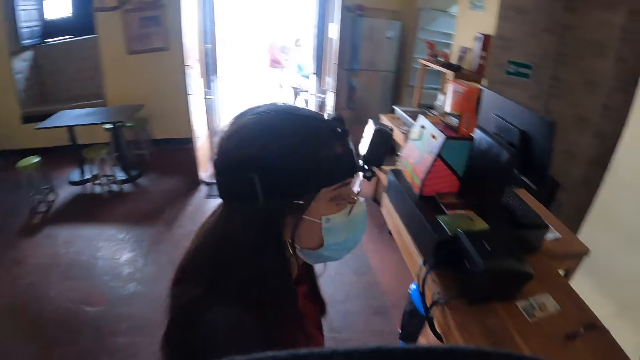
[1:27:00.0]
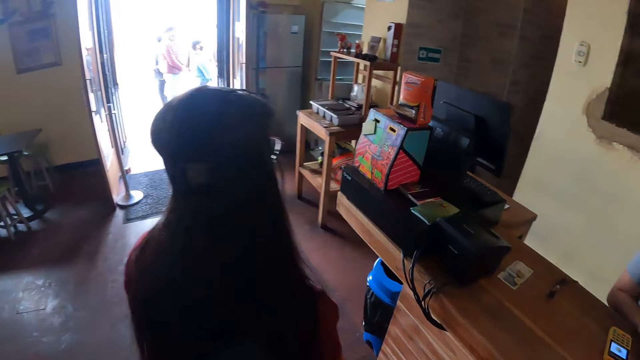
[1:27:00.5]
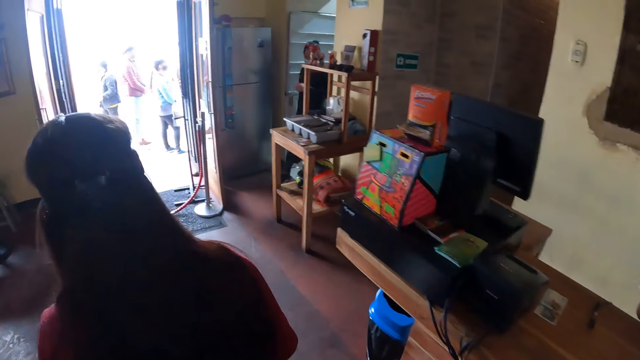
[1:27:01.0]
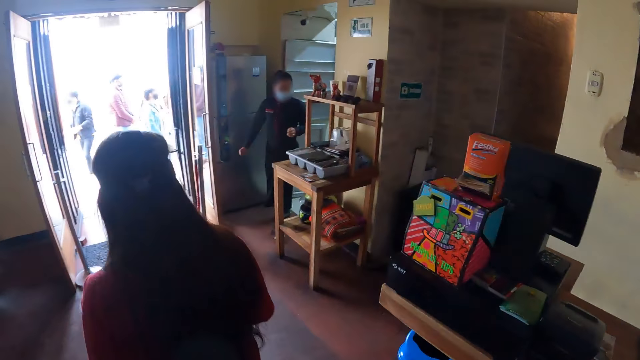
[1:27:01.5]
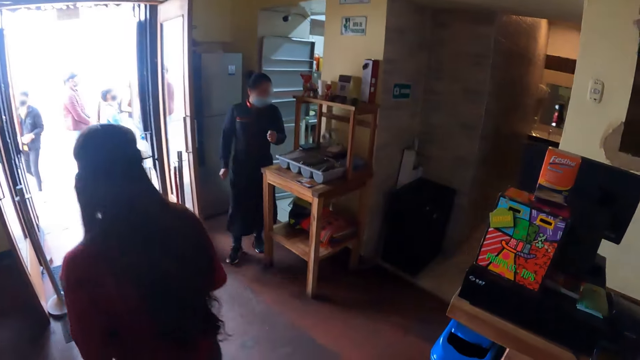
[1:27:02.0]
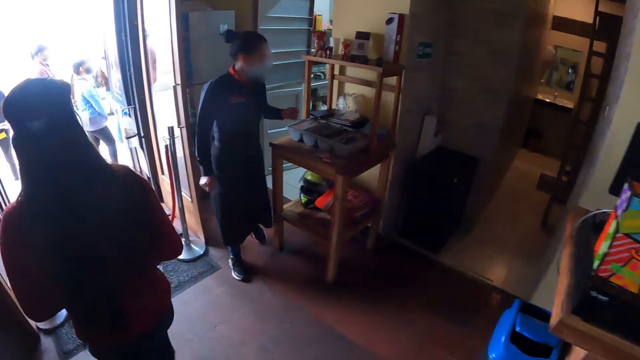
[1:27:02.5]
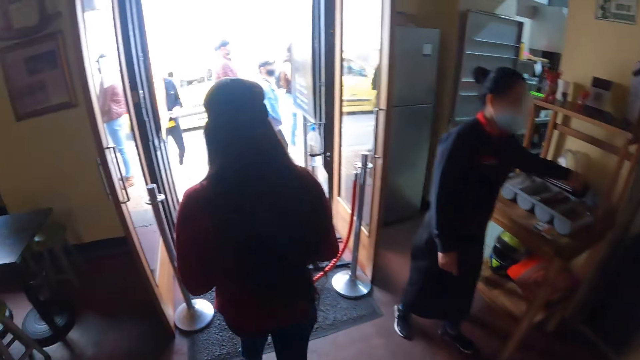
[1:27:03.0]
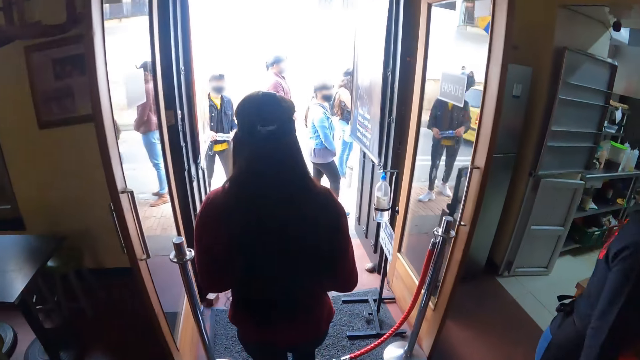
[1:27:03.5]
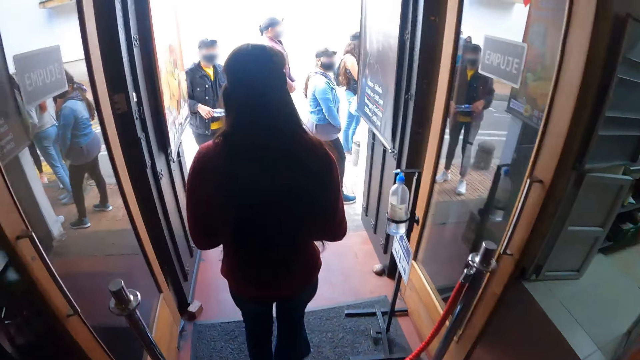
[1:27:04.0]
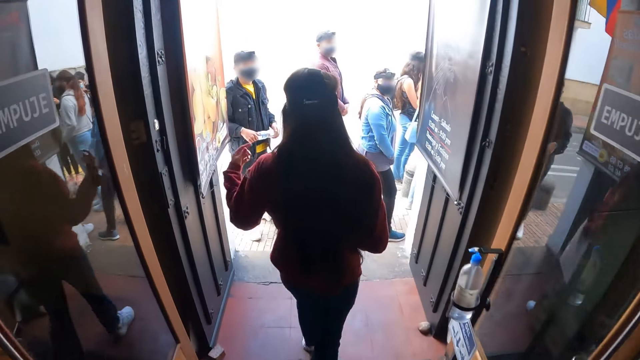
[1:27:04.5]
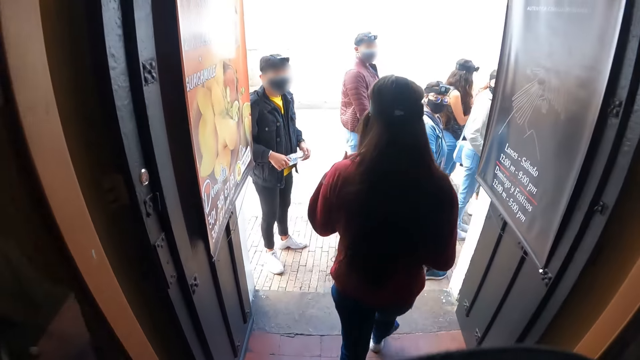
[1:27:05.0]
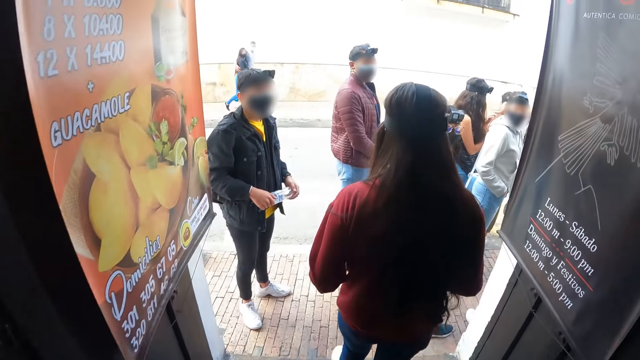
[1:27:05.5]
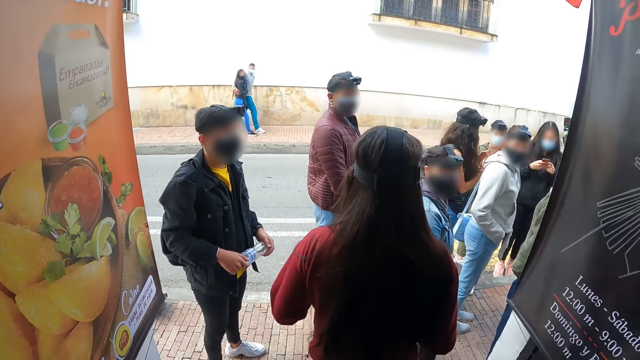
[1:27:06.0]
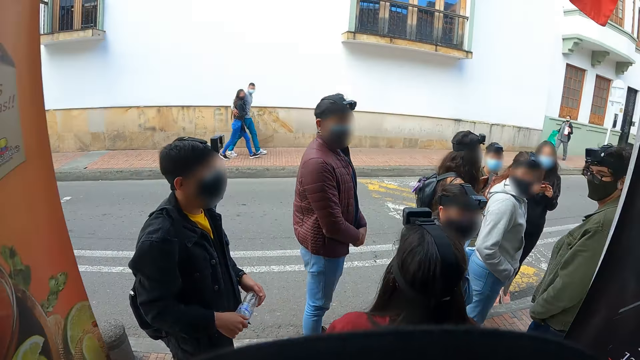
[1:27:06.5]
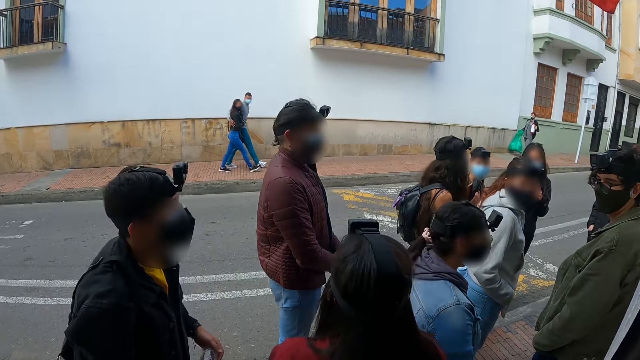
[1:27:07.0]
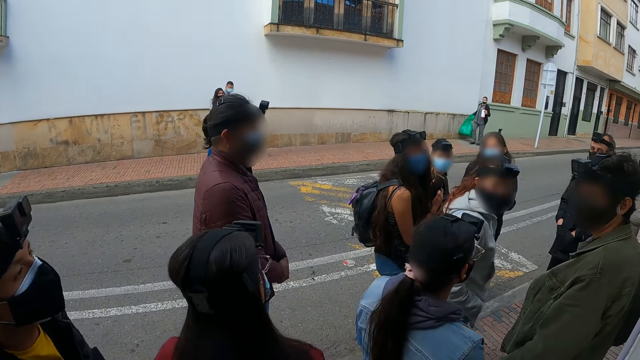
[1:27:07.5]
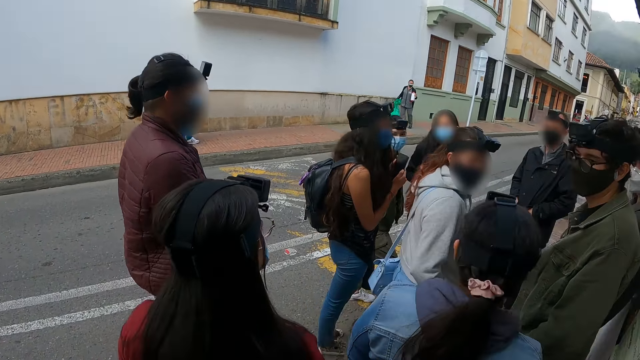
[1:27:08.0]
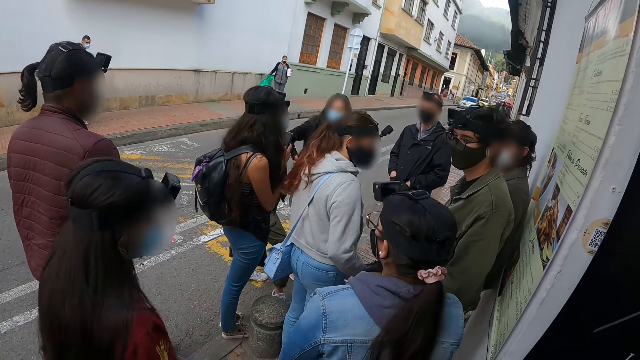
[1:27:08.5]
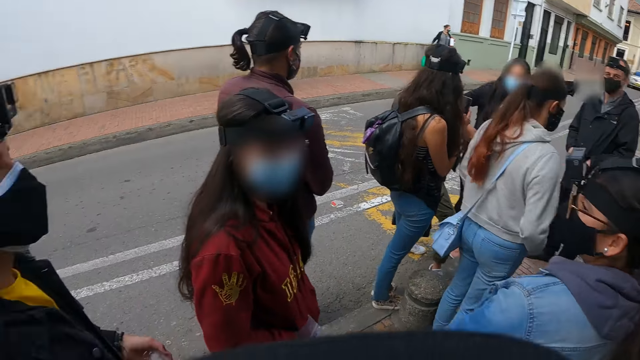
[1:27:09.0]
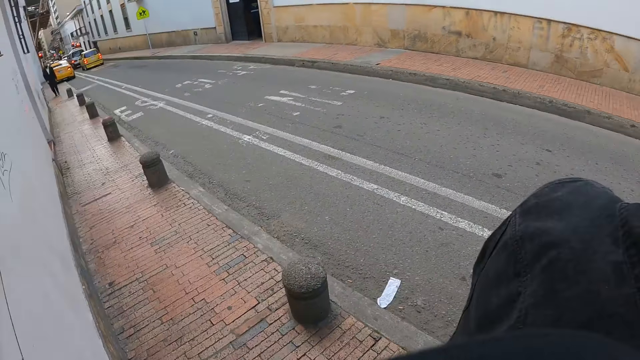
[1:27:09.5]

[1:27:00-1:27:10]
The camera wearer looks around. A woman walks out. The camera wearer walks around the house. They look around.

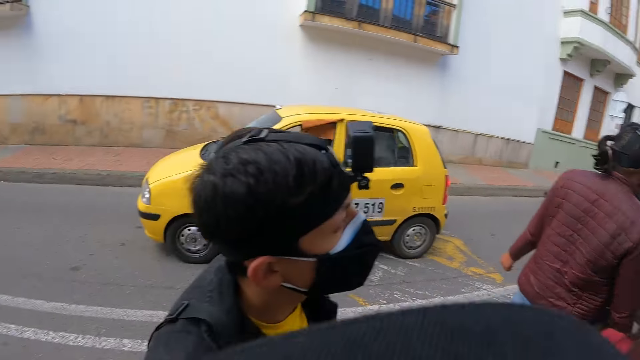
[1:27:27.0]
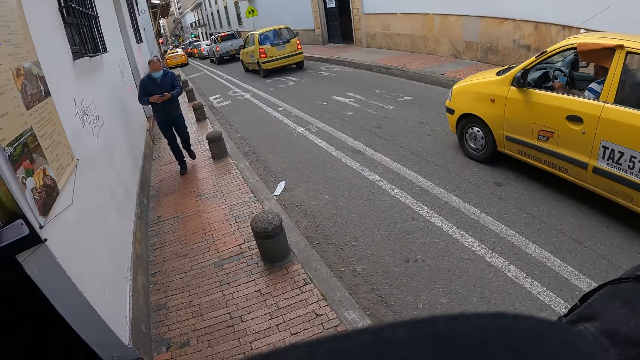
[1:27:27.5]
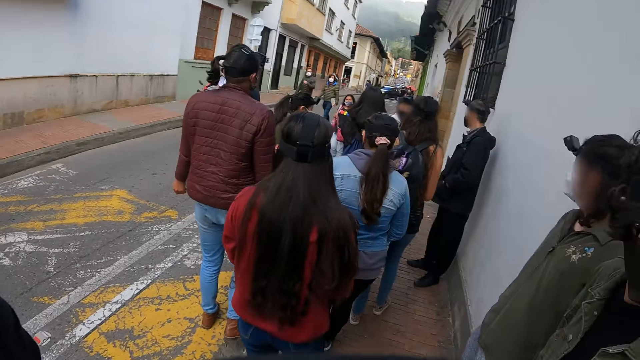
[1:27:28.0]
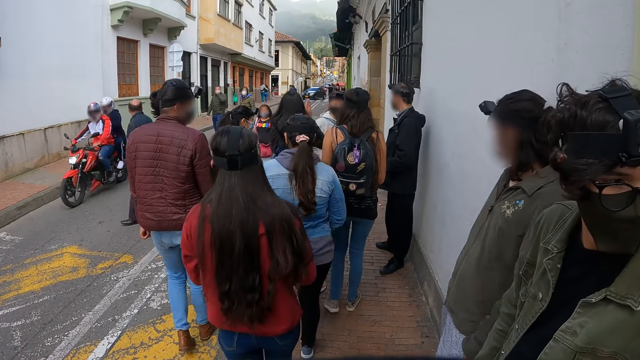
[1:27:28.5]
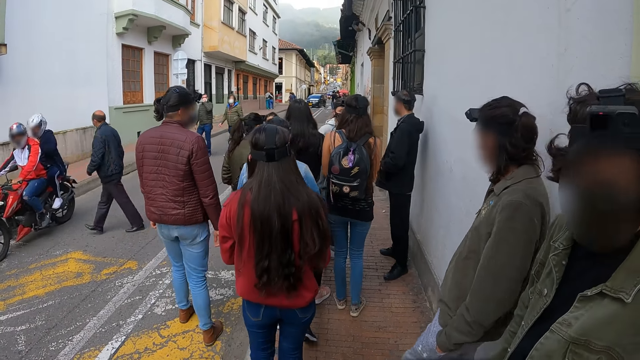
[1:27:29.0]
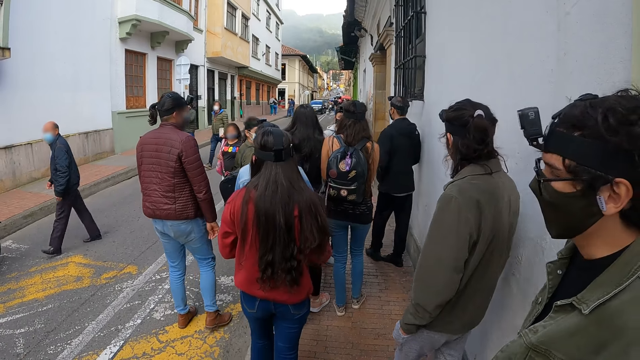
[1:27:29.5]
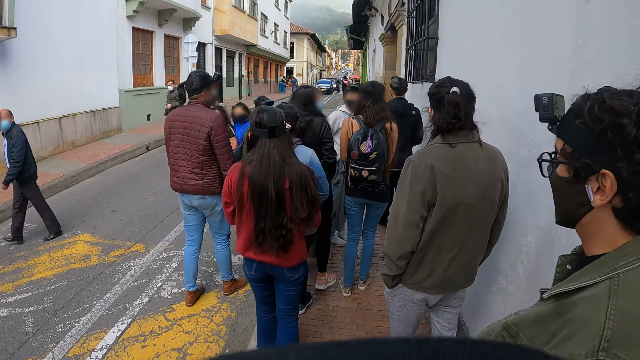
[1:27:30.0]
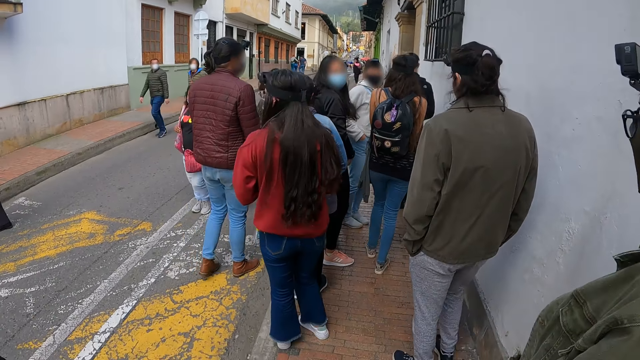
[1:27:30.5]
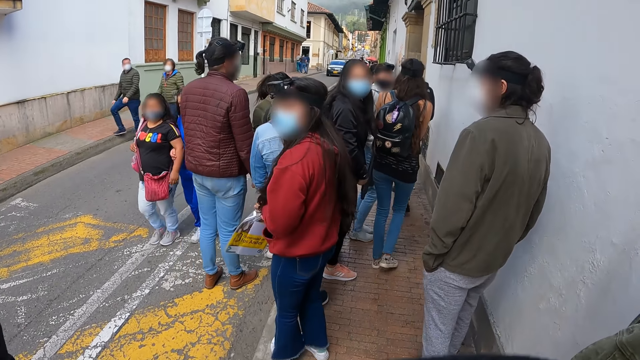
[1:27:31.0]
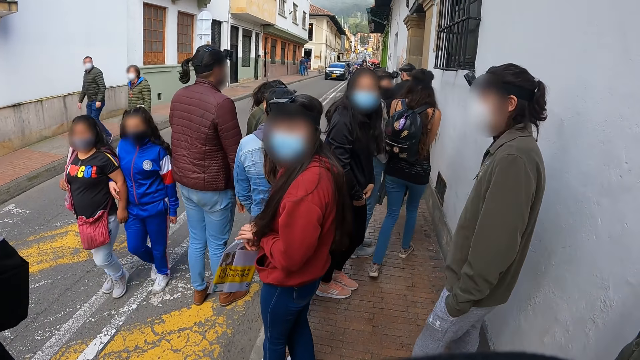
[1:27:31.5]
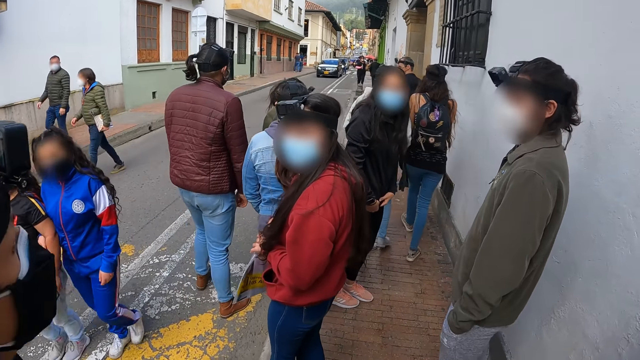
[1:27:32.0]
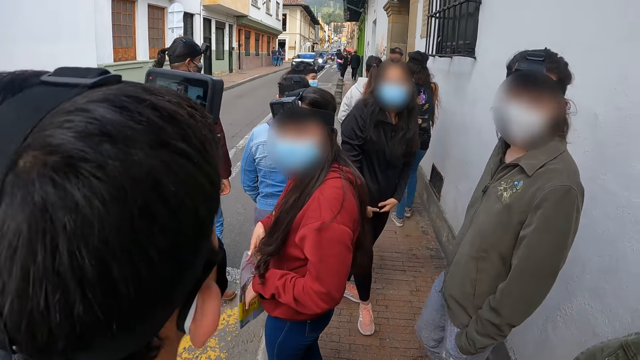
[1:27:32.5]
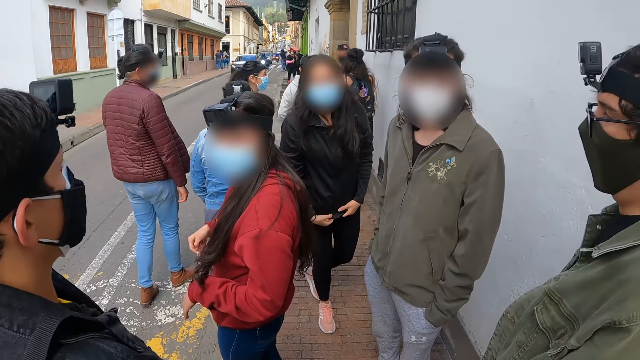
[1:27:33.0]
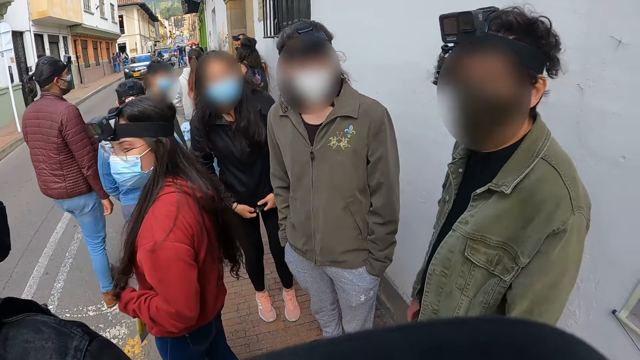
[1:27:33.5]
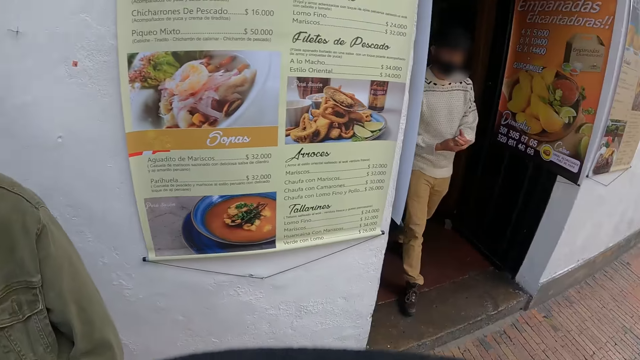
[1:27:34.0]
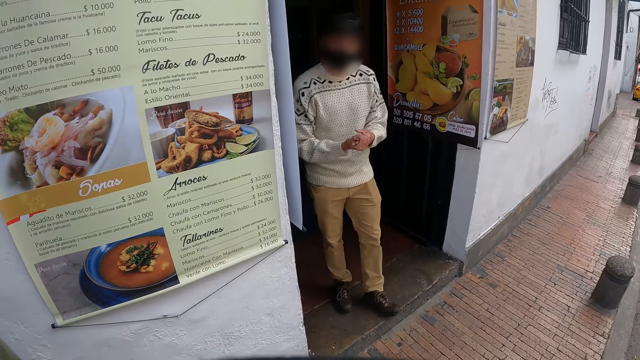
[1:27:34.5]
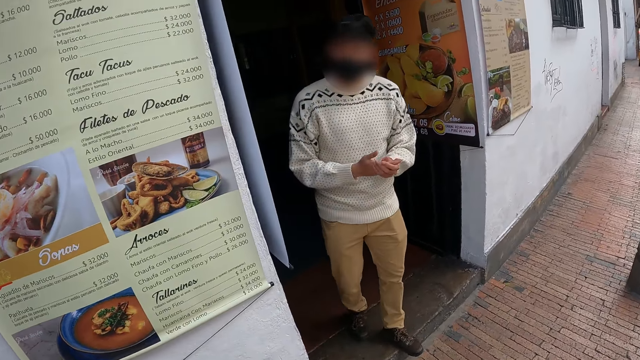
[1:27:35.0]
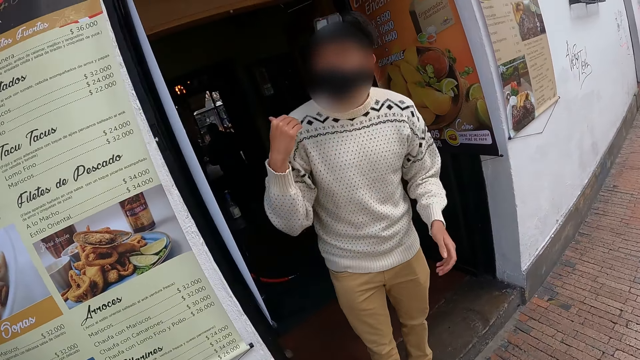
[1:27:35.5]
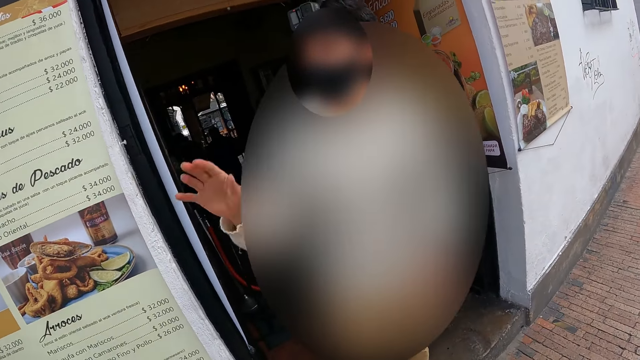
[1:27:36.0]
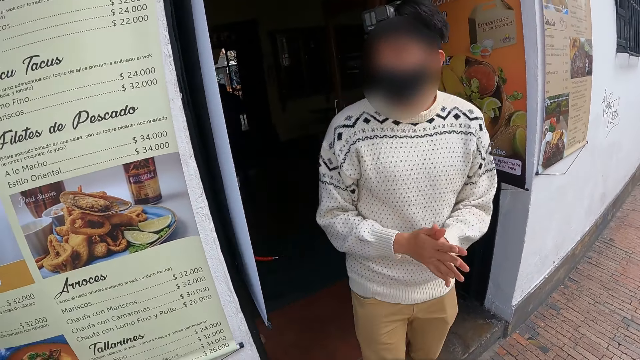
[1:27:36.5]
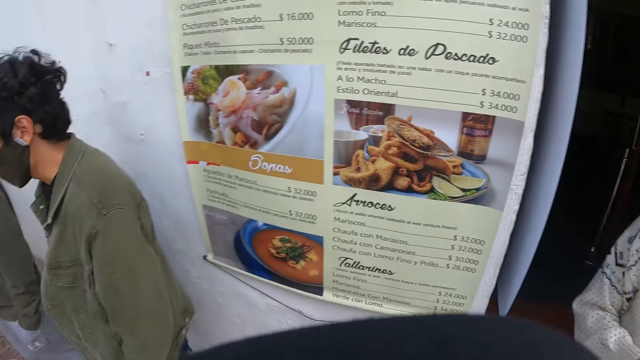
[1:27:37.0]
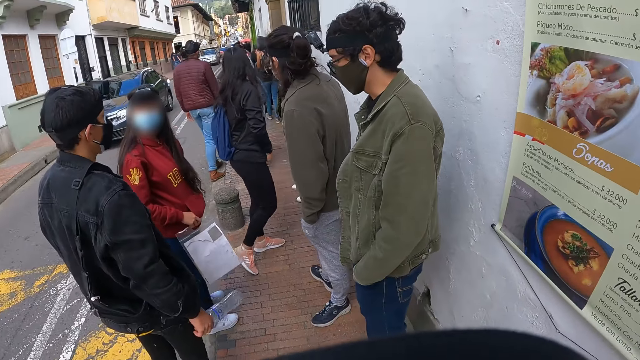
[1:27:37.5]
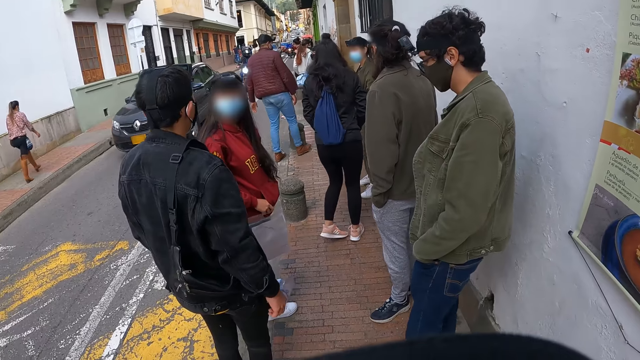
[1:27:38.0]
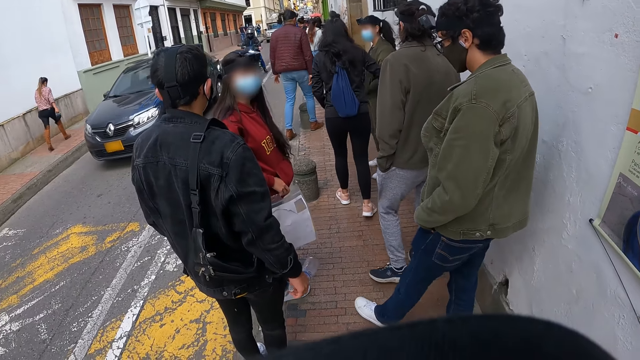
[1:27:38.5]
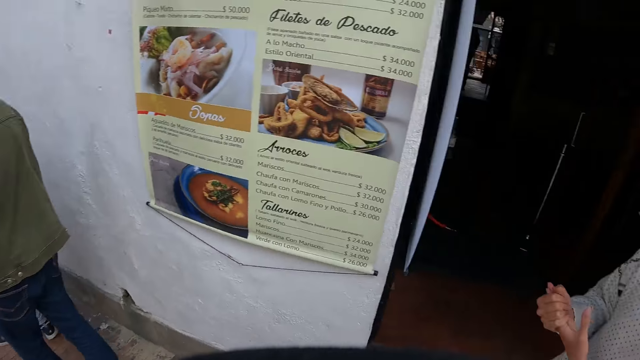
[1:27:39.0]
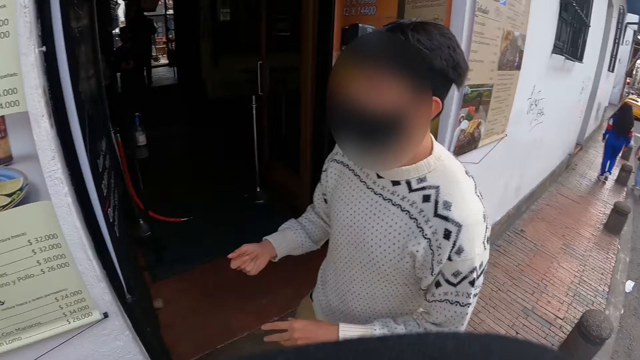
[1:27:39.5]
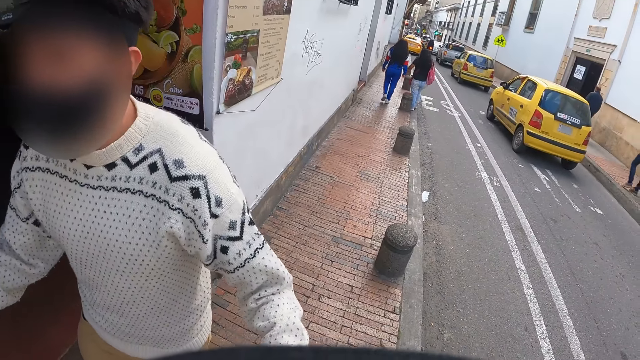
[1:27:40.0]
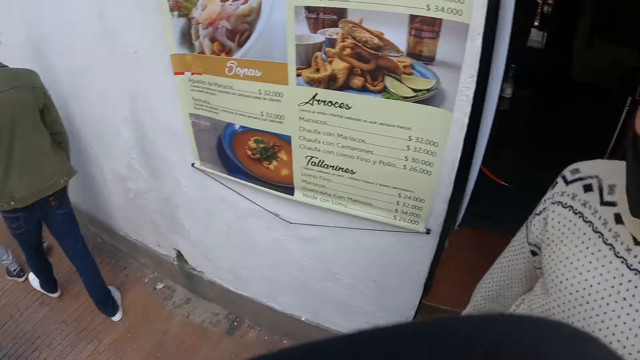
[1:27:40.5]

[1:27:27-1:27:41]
The camera wearer looks around the road. A man walks out. The man converses with the camera wearer. The camera wearer looks around the road.
